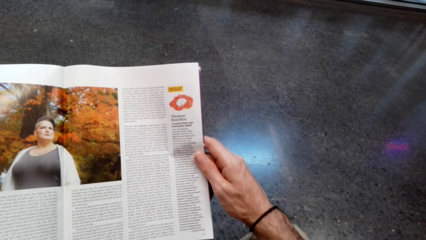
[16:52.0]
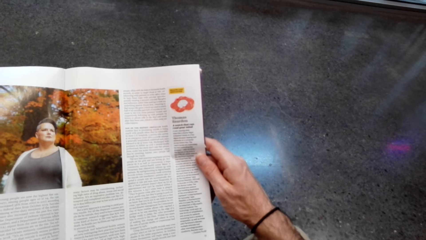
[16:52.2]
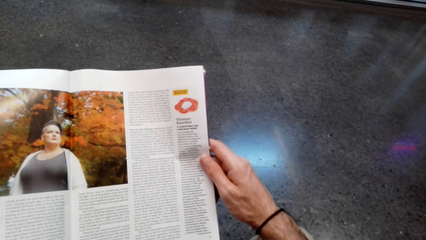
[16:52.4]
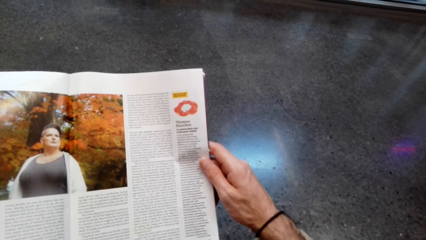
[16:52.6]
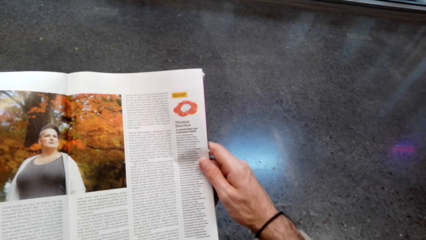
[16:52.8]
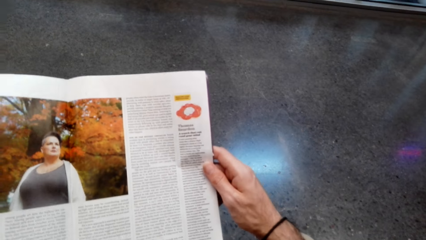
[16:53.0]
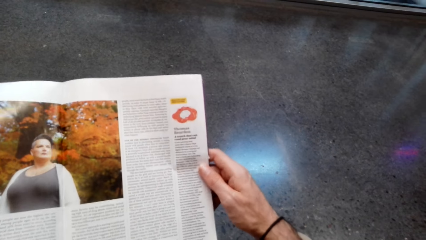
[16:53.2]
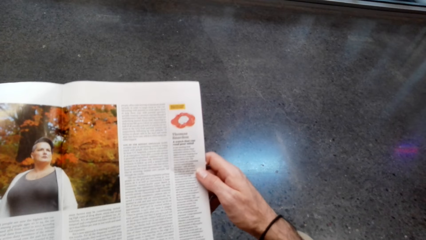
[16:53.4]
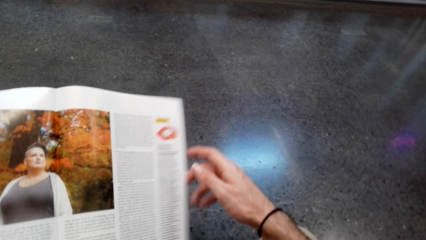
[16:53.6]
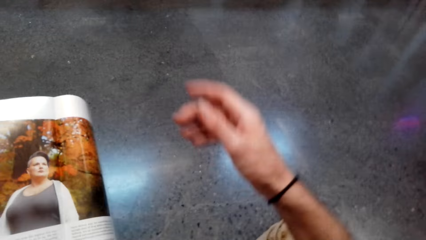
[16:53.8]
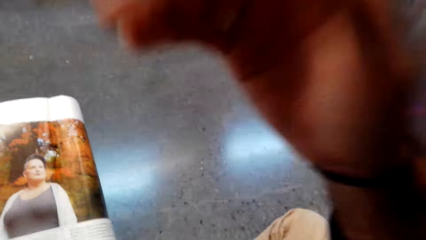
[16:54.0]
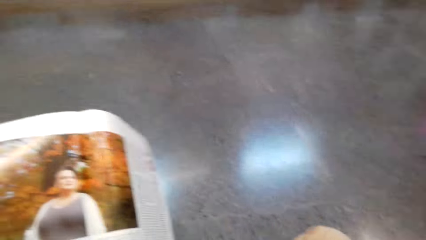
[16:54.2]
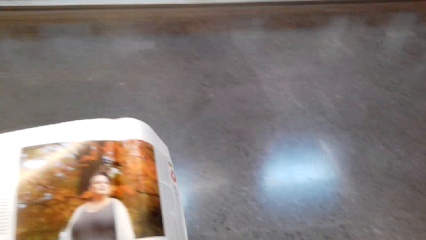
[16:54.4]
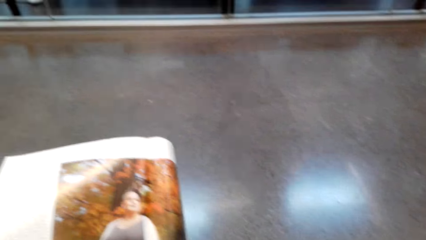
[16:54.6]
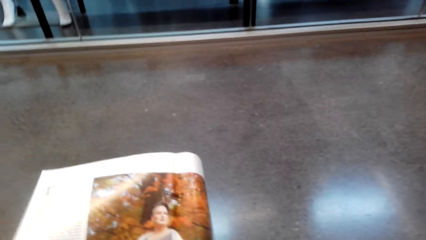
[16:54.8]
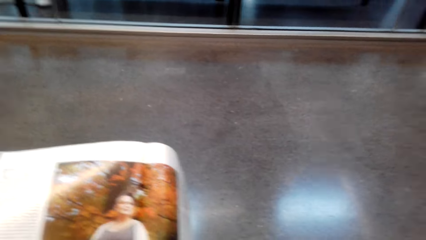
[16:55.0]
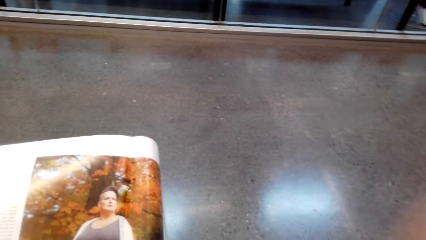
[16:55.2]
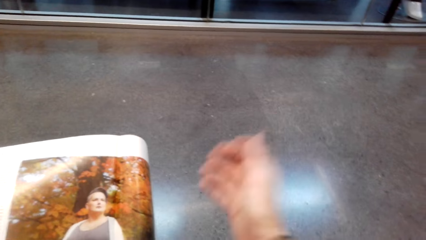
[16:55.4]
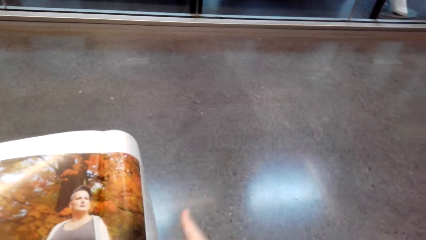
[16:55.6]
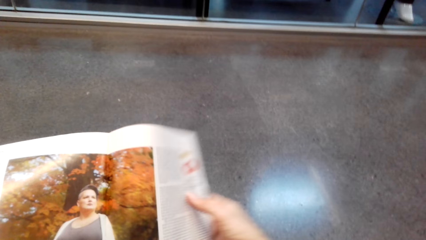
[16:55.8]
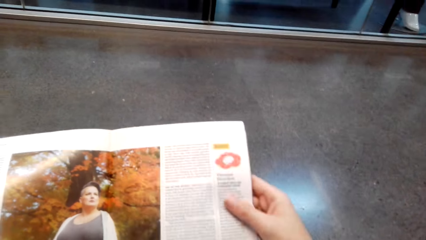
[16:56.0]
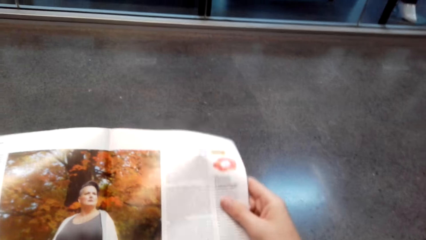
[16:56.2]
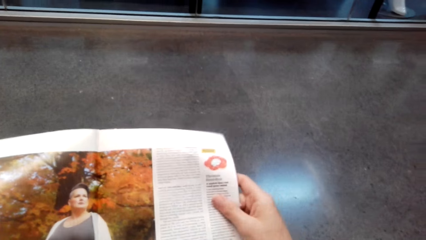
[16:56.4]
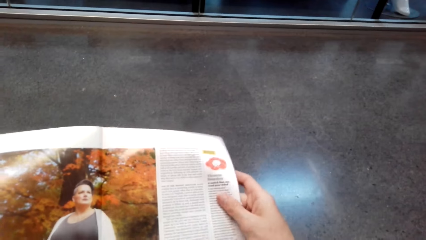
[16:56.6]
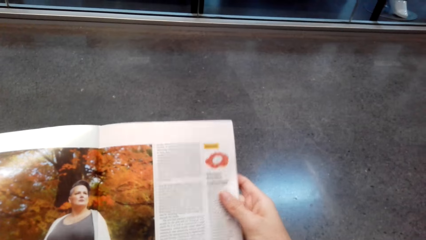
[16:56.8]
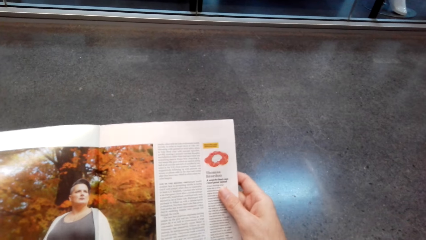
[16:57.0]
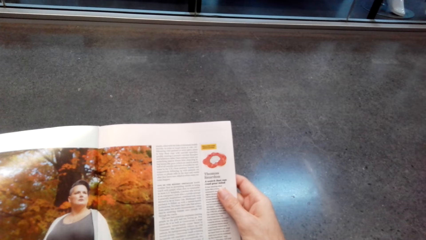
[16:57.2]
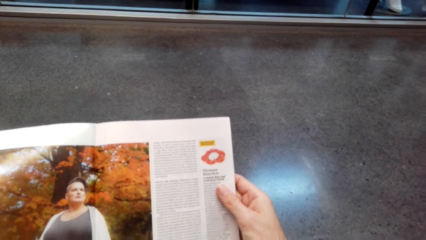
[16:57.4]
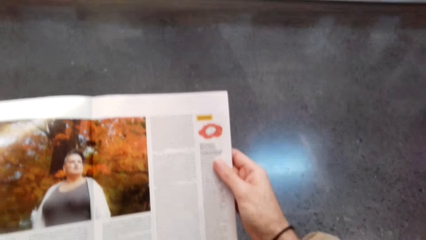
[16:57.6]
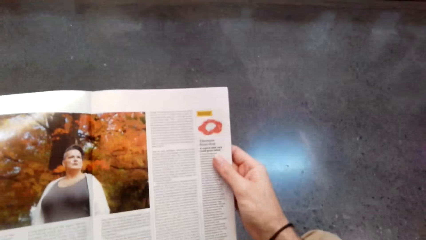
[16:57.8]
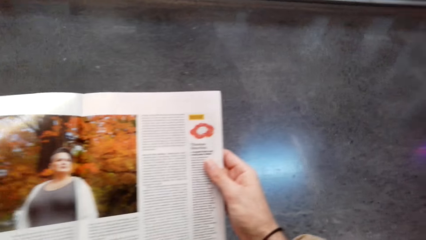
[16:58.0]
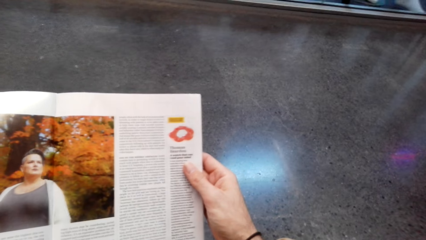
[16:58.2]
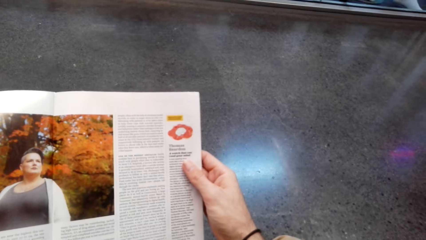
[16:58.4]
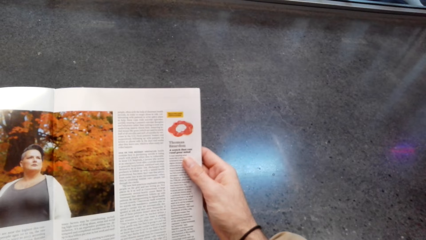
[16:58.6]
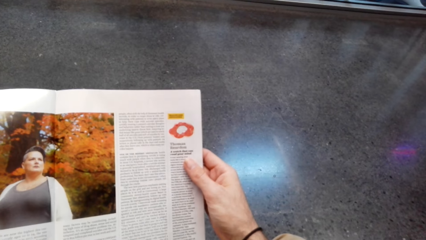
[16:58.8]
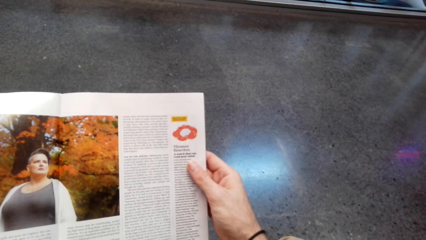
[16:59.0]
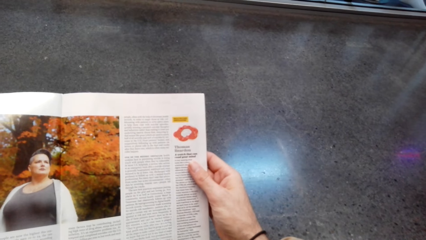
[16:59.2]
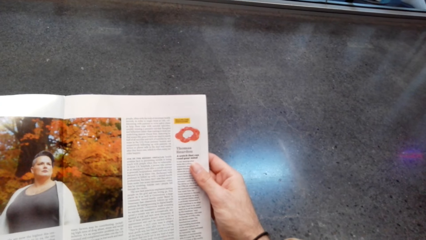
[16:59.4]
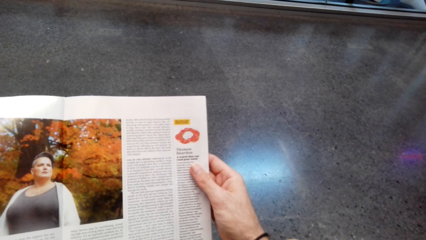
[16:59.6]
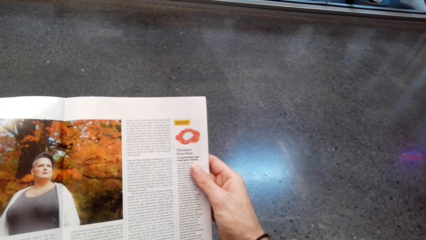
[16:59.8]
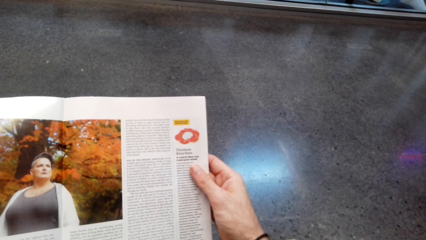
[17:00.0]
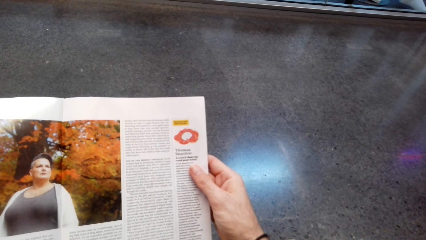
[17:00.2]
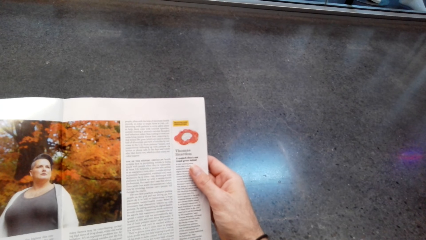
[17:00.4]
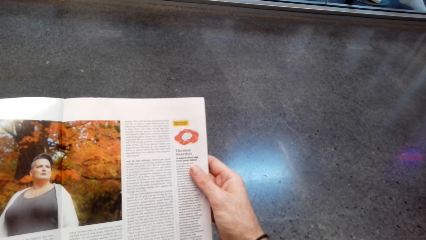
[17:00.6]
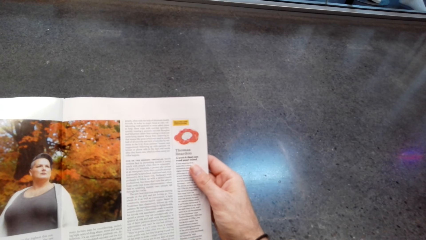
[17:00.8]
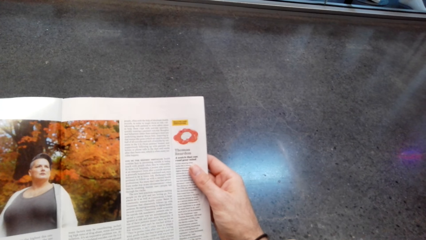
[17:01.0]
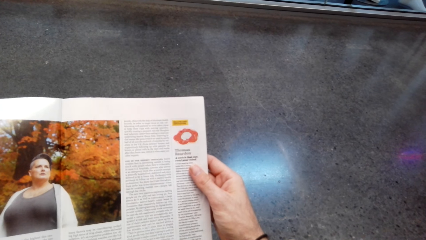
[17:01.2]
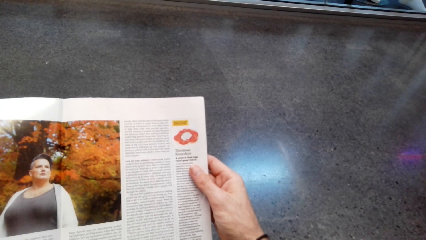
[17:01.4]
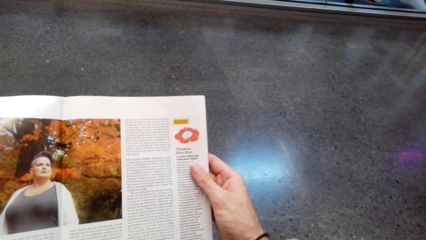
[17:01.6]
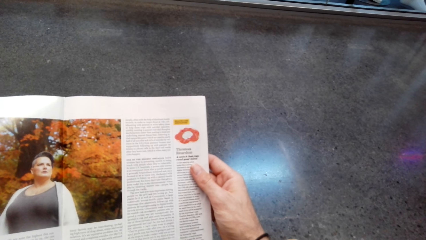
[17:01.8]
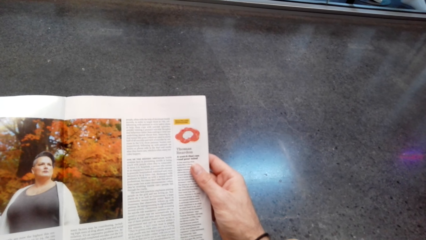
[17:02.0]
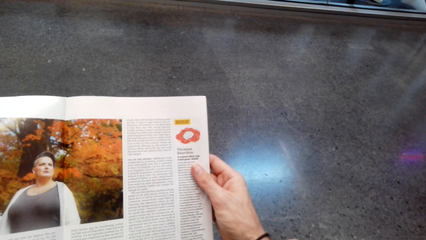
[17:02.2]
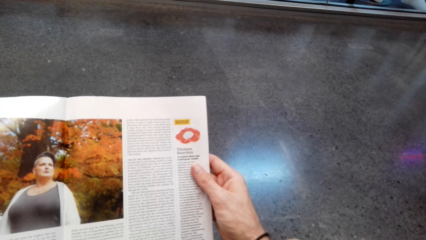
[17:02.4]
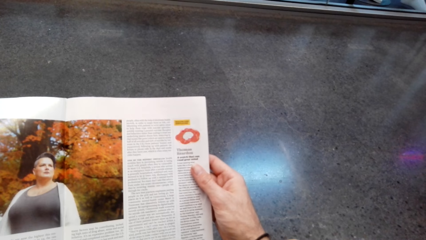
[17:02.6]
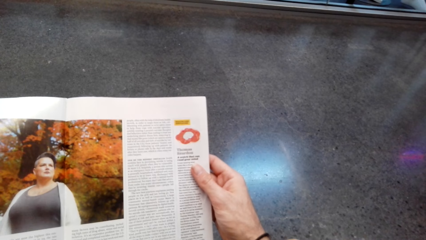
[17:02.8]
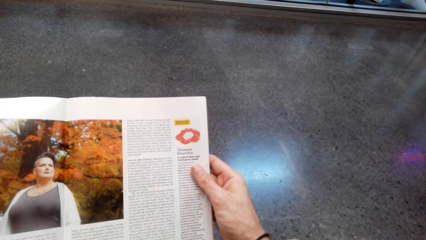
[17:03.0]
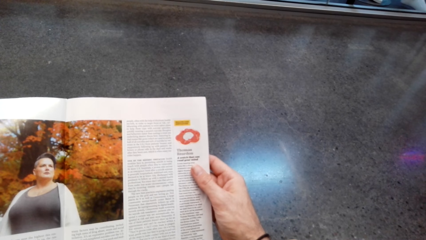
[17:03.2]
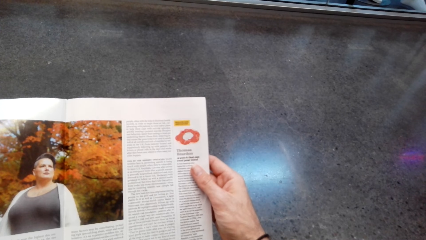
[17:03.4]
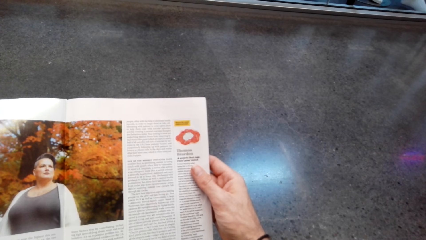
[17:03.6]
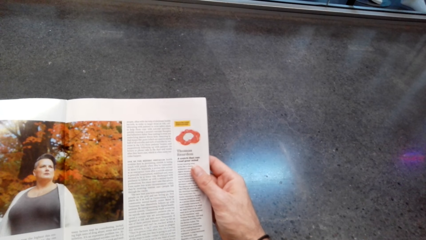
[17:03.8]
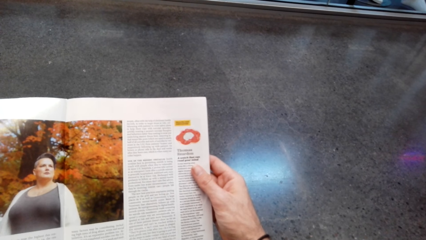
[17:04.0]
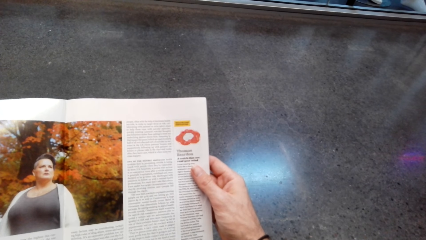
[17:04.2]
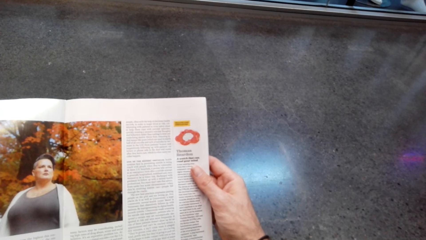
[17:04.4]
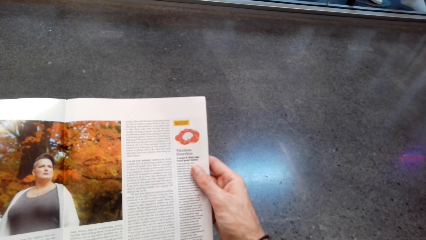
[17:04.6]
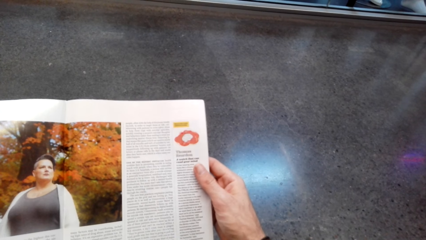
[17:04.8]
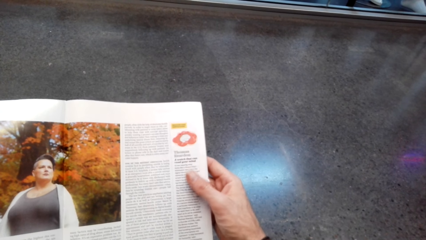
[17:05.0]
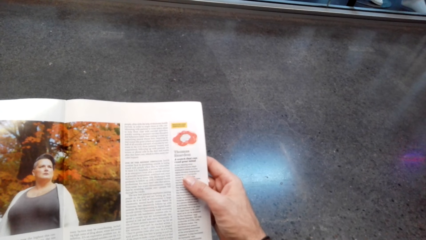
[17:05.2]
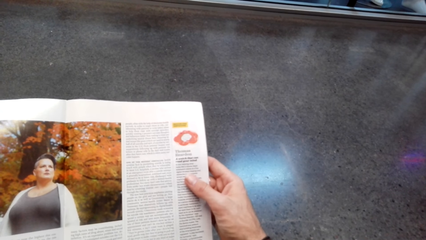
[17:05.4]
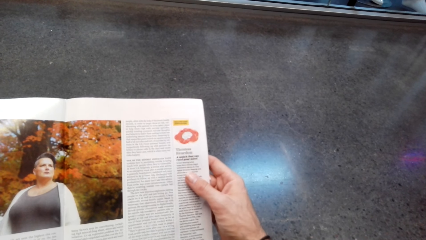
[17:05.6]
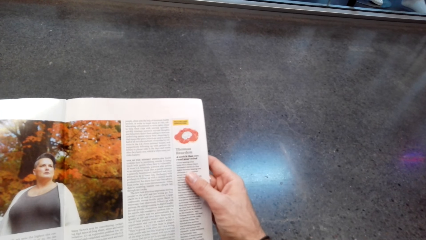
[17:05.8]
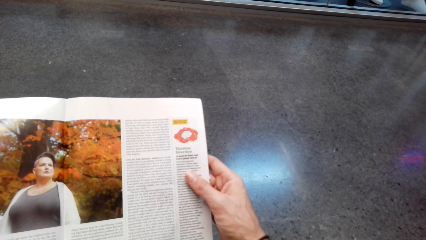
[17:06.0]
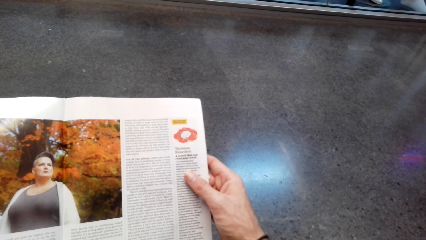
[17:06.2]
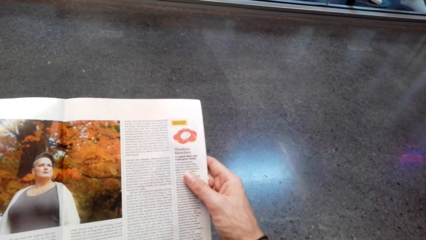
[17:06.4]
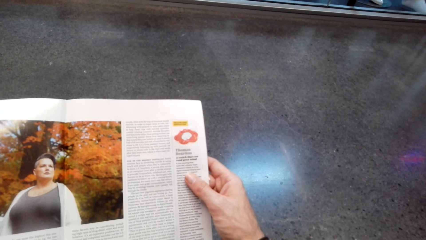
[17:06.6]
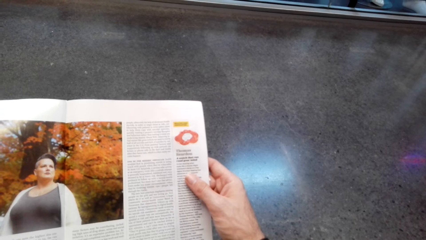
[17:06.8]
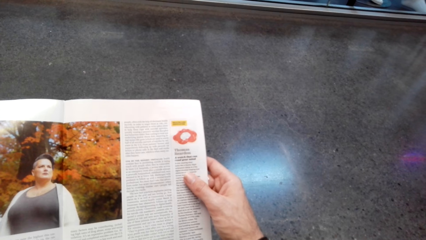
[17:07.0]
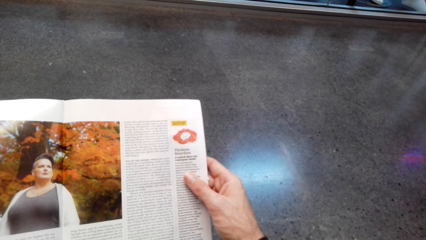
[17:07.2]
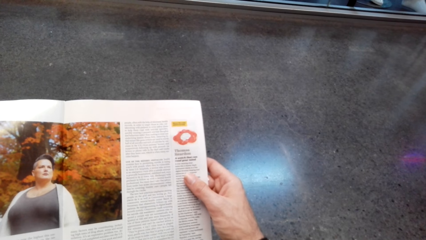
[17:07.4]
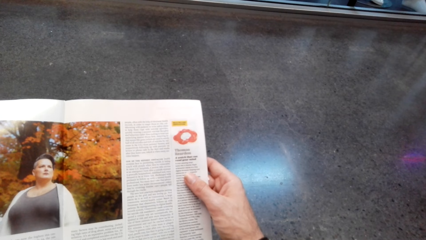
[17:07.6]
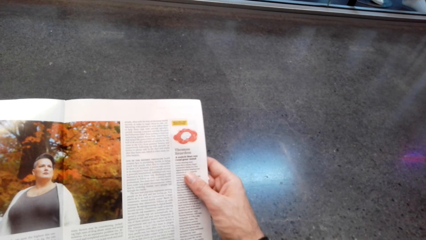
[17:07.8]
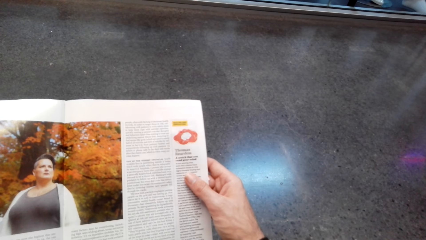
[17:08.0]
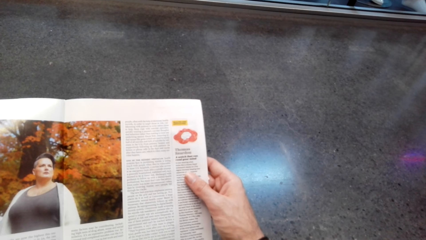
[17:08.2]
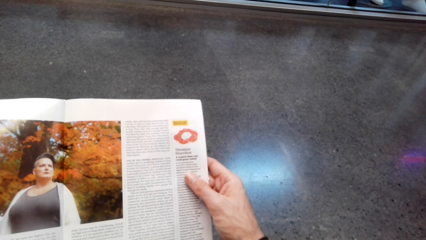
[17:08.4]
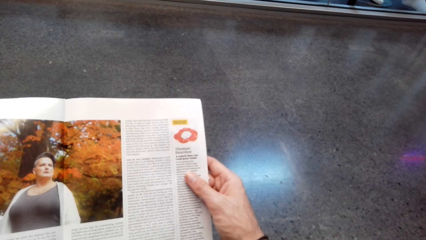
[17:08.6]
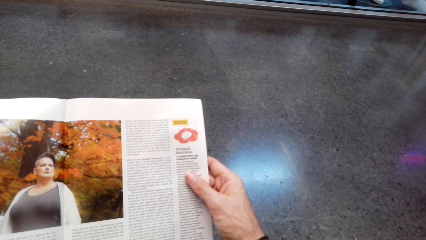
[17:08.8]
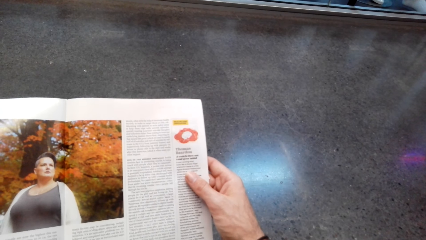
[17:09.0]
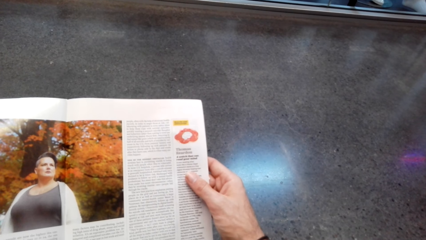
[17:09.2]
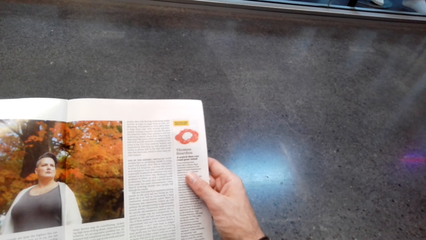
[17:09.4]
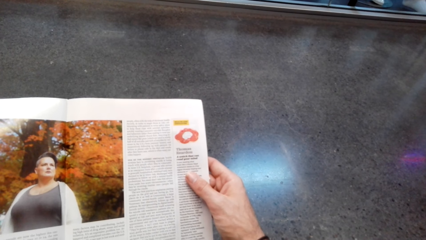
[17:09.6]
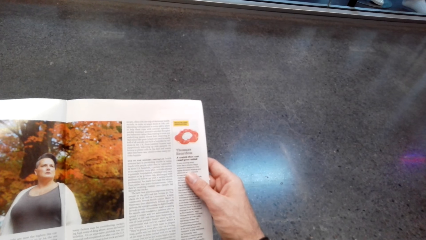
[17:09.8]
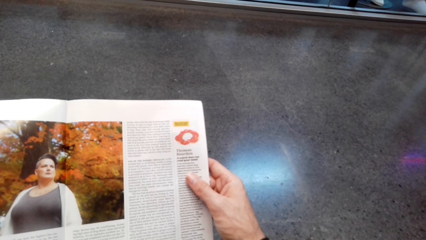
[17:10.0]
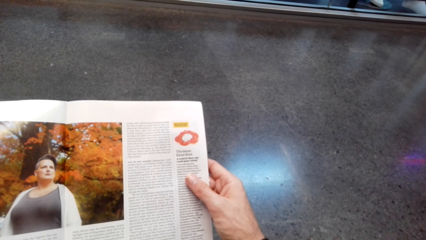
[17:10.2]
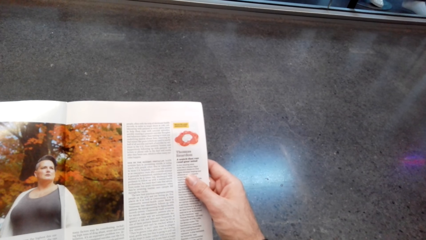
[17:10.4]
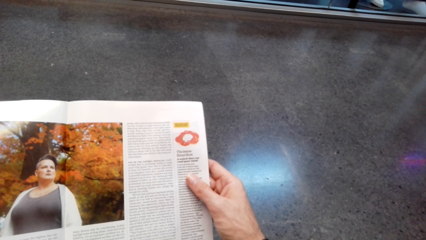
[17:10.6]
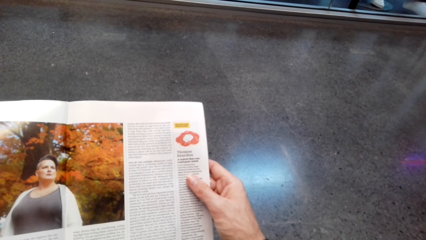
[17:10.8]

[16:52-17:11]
The camera wearer fixes the camera. They hold their face. They hold the magazine with both hands. They read the magazine.
